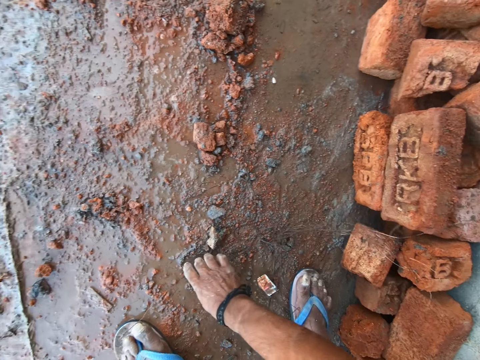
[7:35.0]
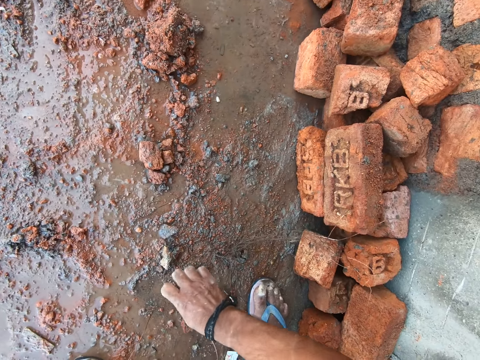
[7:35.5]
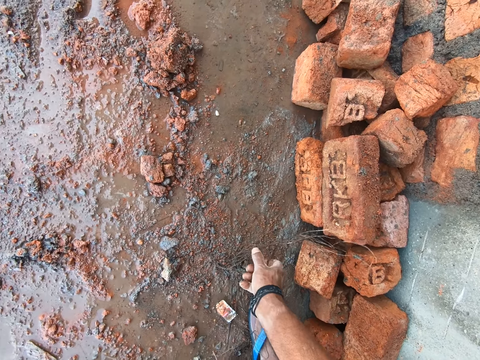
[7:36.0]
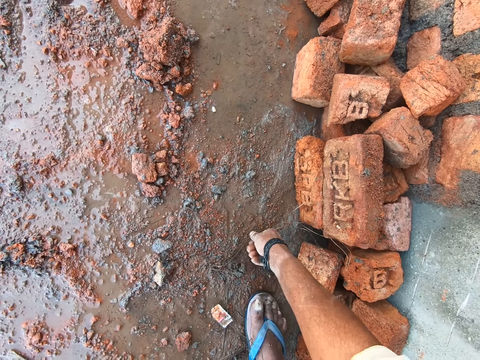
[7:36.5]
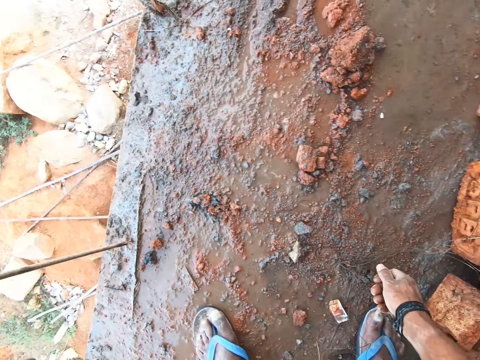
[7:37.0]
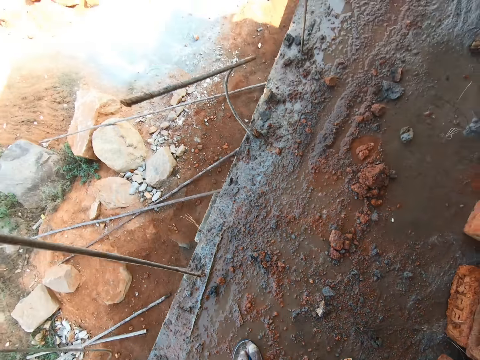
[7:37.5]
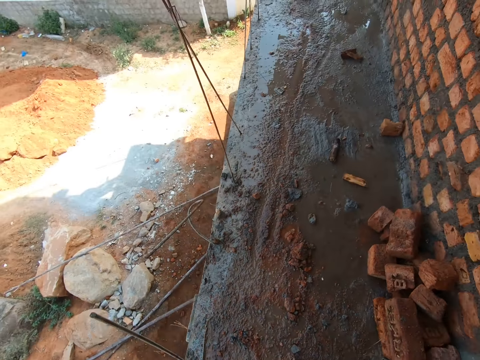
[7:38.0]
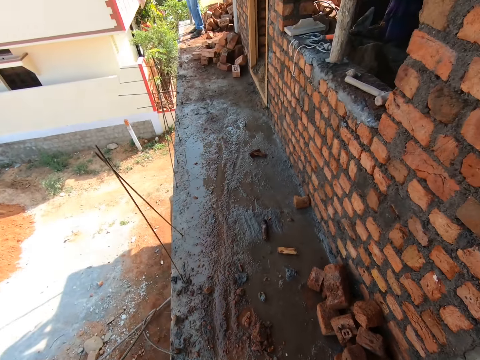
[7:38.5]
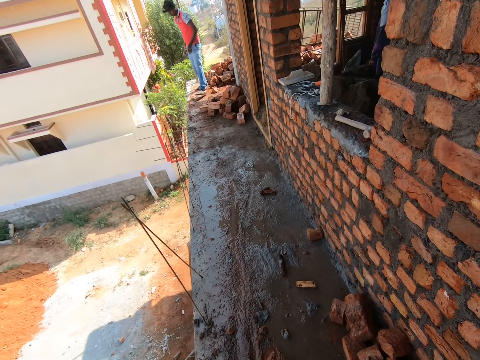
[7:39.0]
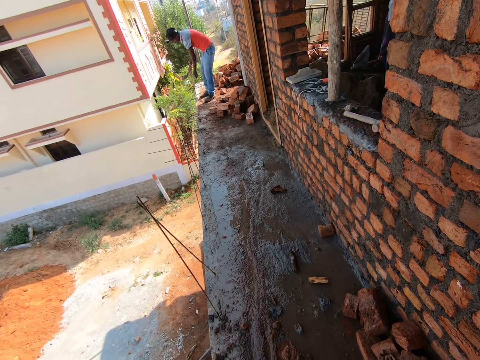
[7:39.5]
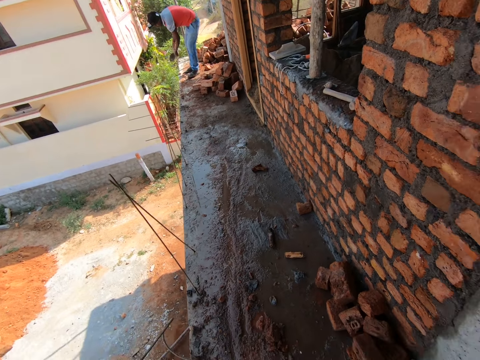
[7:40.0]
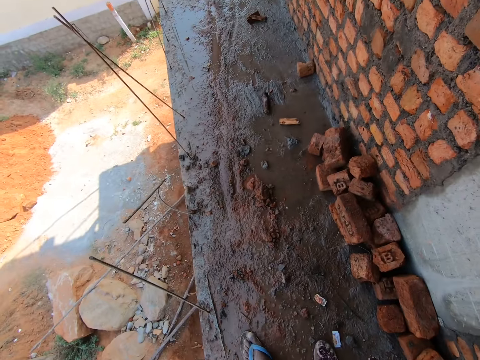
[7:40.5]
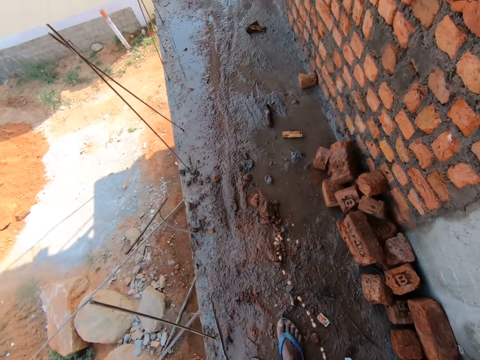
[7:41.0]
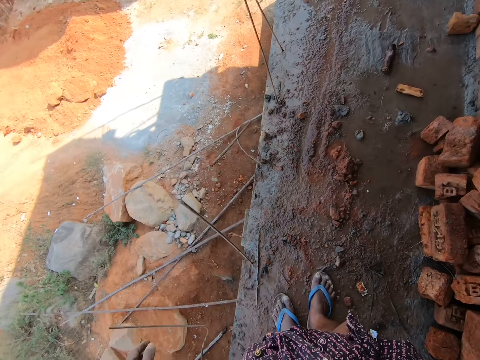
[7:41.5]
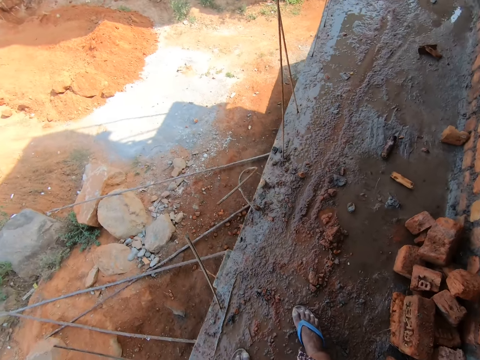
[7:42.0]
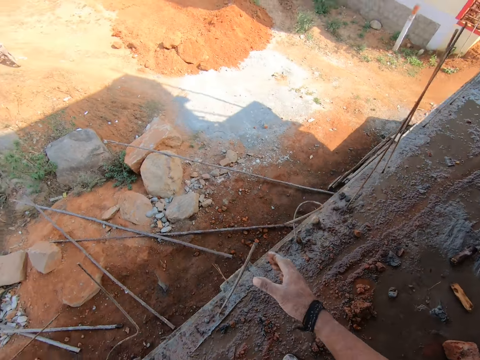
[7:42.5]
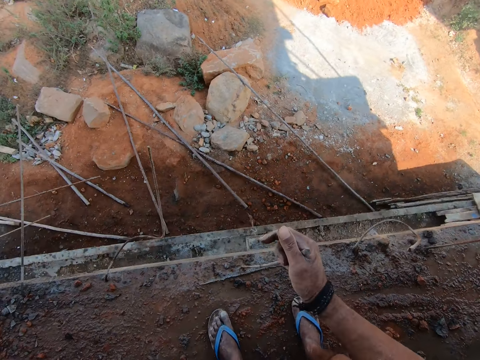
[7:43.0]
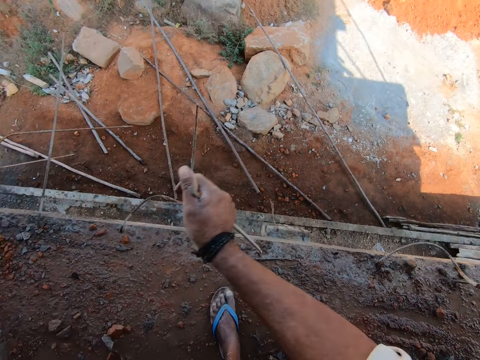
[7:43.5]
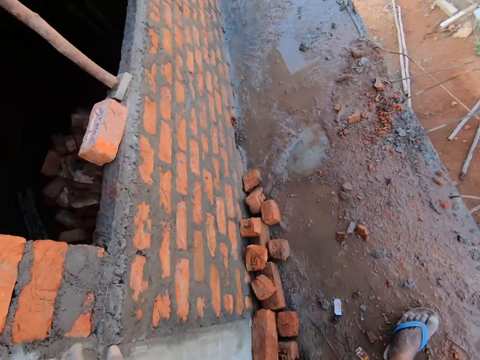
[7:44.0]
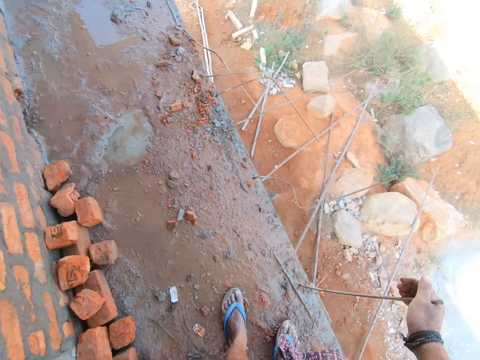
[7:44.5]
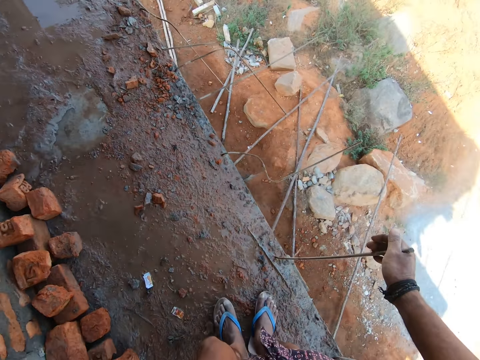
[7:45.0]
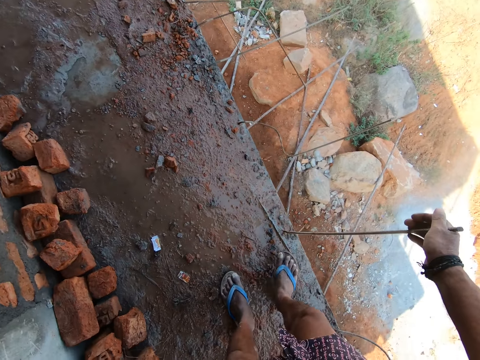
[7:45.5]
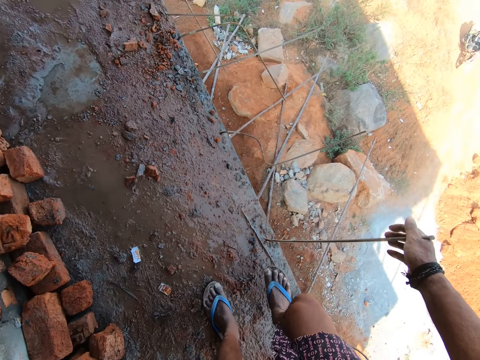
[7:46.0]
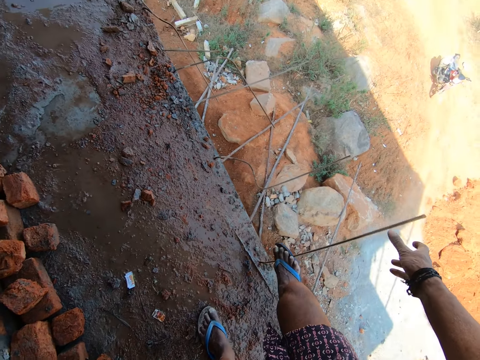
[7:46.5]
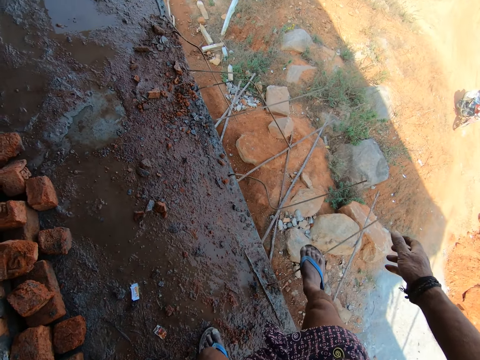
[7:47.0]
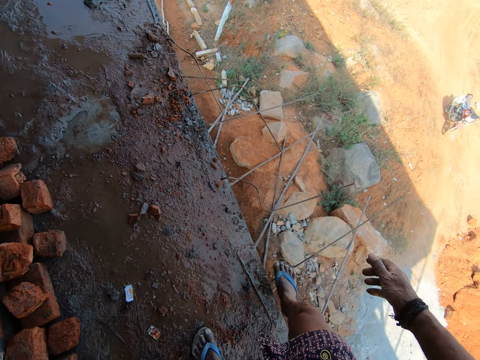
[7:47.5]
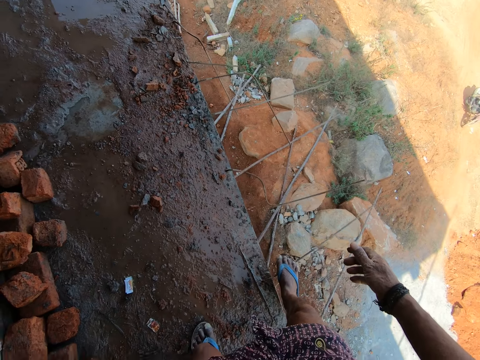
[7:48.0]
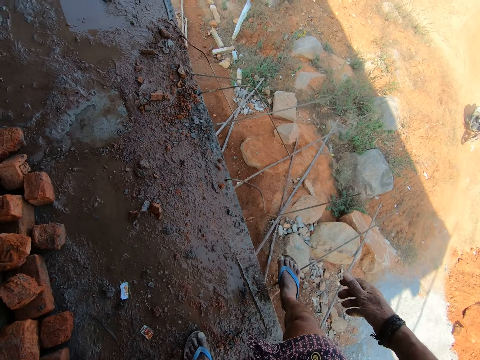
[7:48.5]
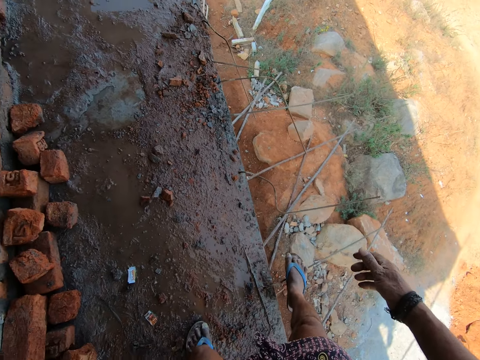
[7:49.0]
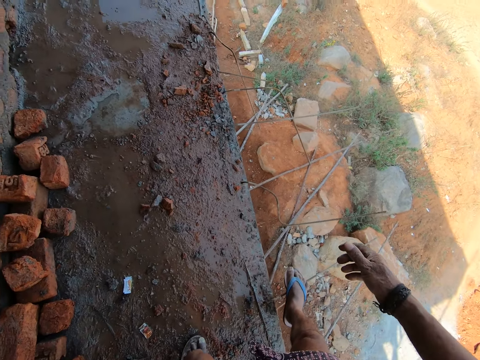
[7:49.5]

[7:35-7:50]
The camera wearer adjusts the wire. They rise up. They look around. A man bends beside the floor. The camera wearer turns around. They hold the steel with the right hand. They move the steel reinforcement bar. They turn around. They move the foot beside the steel. They step on the steel. They move the steel with the right foot.

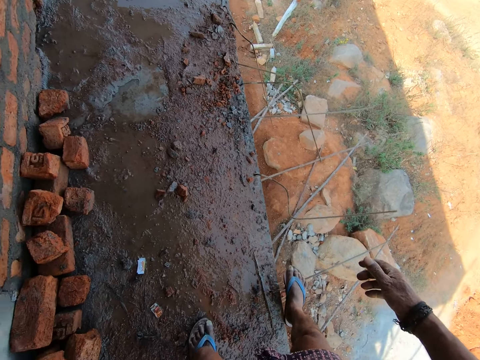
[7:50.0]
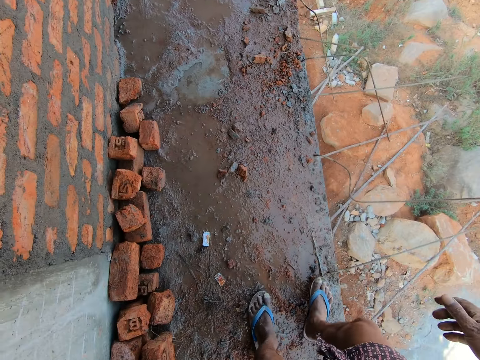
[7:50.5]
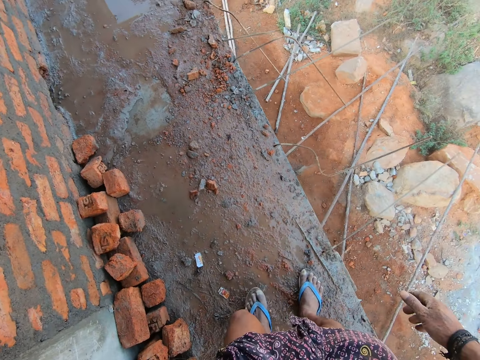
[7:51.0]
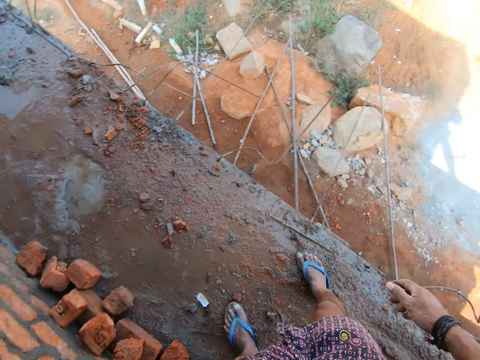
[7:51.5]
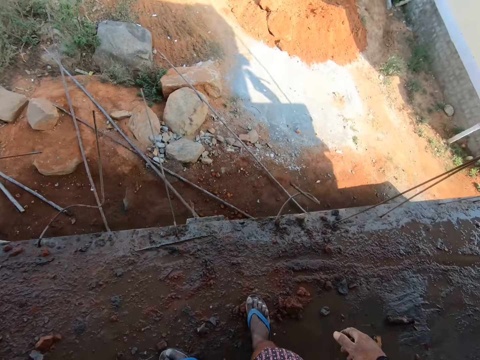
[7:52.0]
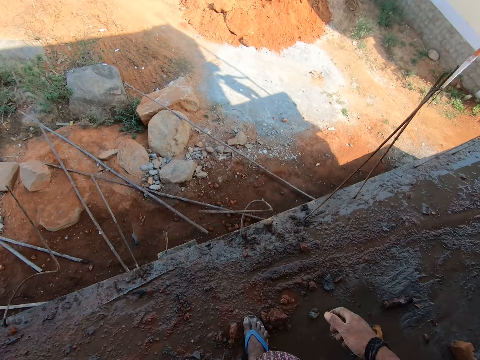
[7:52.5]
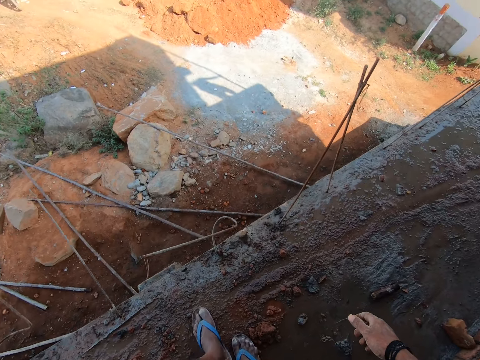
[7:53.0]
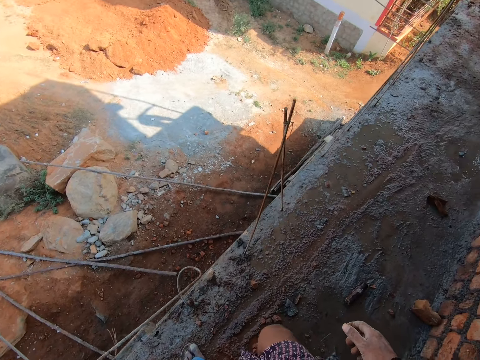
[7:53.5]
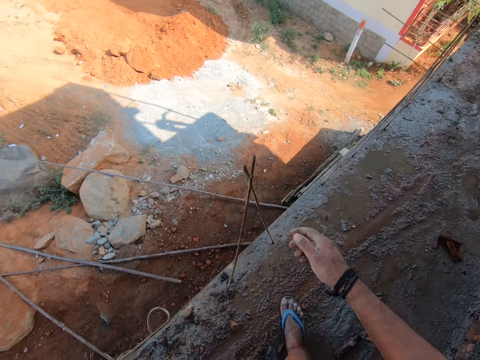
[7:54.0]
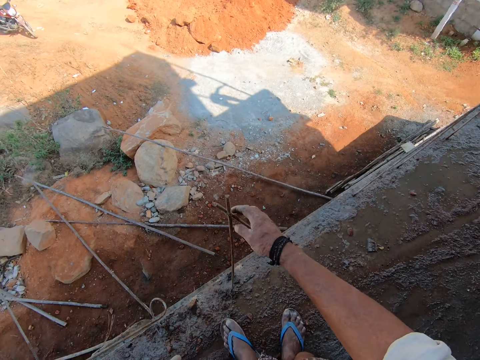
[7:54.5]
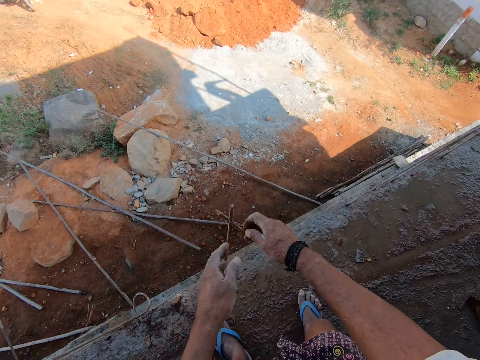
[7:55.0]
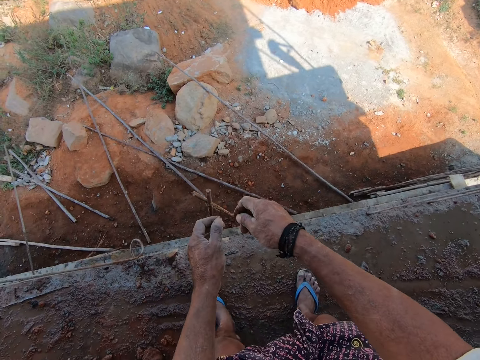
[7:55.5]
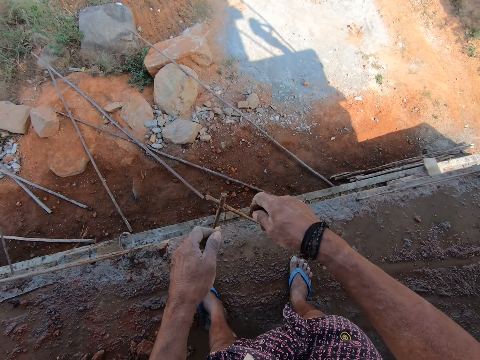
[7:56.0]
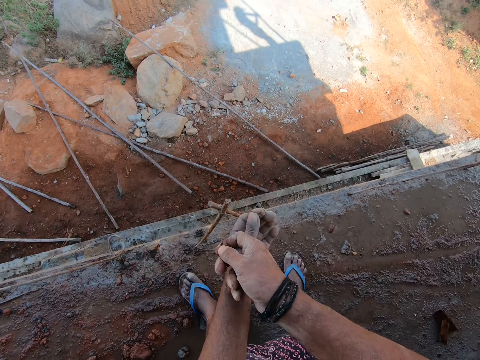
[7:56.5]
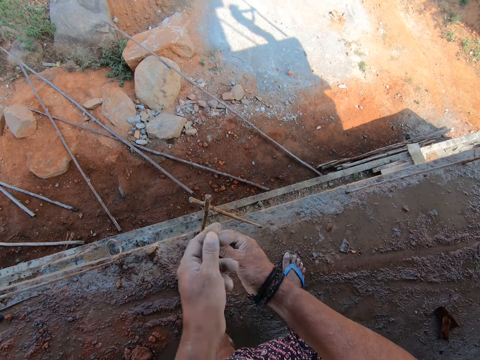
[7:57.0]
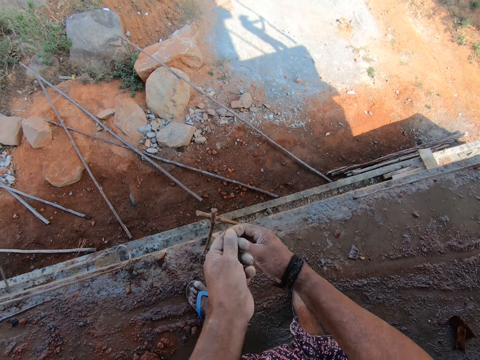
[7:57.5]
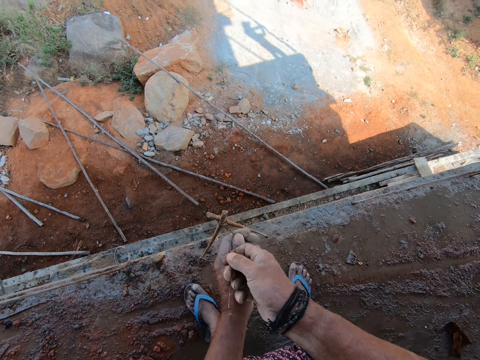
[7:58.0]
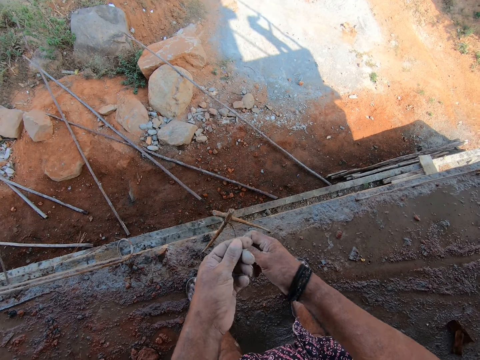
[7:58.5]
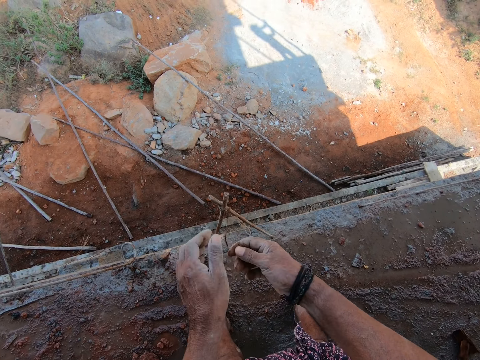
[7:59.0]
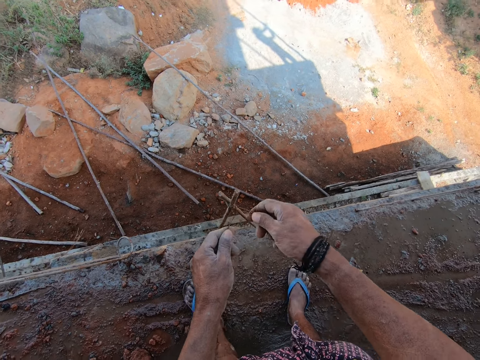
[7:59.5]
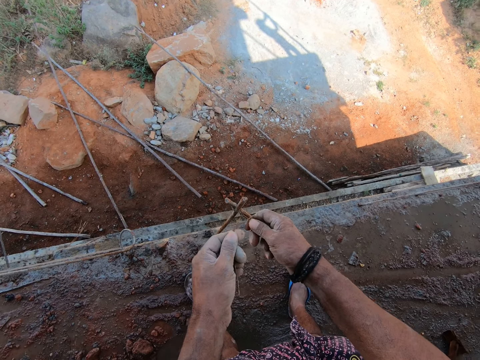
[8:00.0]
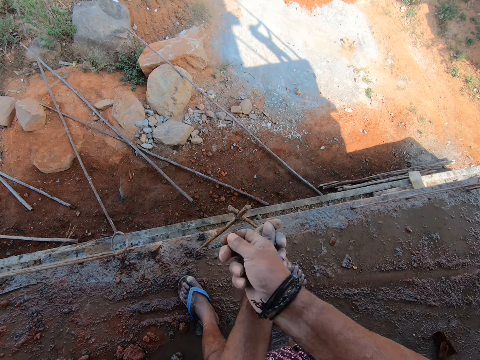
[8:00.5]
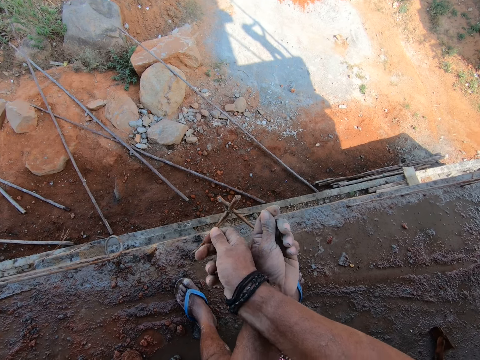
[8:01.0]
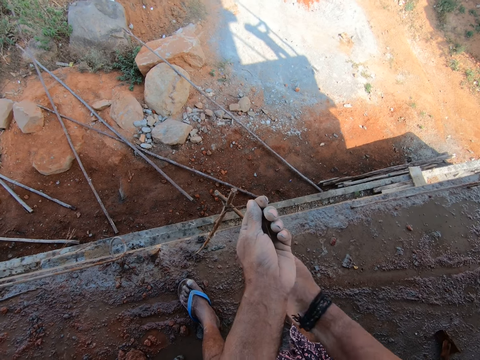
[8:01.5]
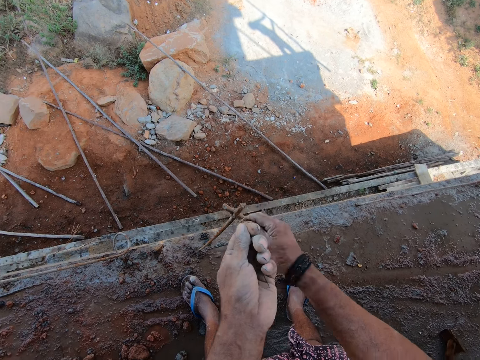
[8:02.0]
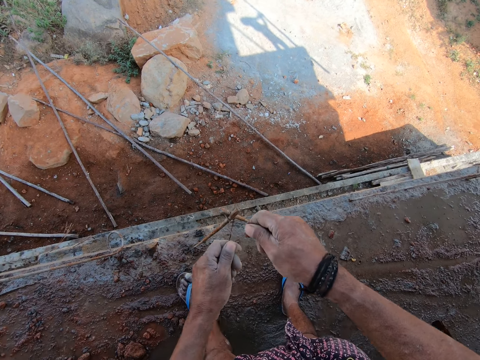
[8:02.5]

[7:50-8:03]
The camera wearer removes the right foot from the steel. They turn around. They look around. They move beside the steel. They hold the wire on the steel. They shake the steel reinforcement. They adjust the wire on the steel. They move the wire.
